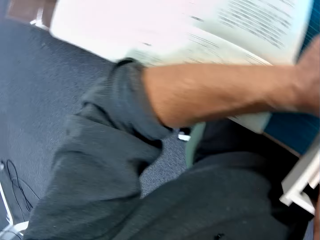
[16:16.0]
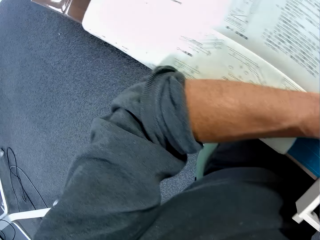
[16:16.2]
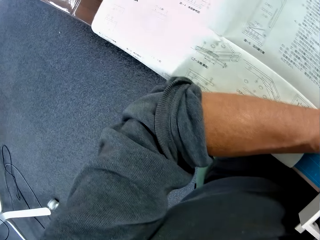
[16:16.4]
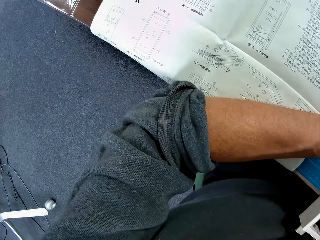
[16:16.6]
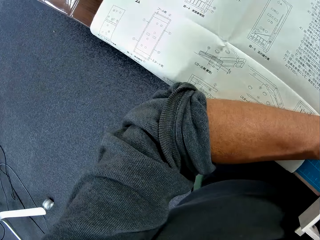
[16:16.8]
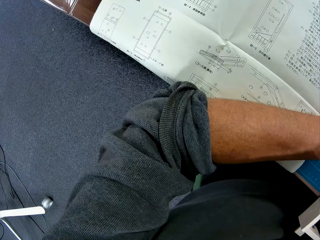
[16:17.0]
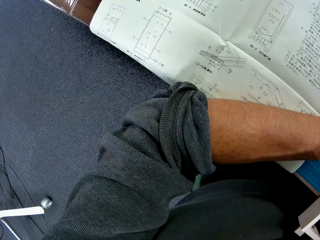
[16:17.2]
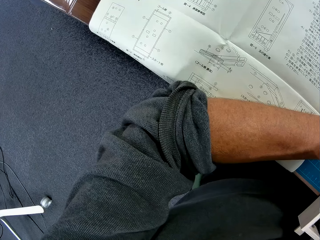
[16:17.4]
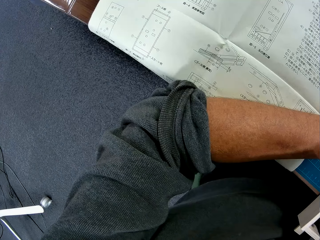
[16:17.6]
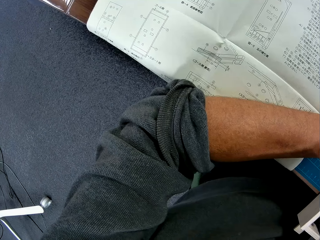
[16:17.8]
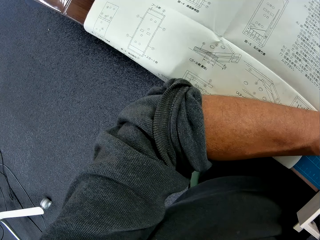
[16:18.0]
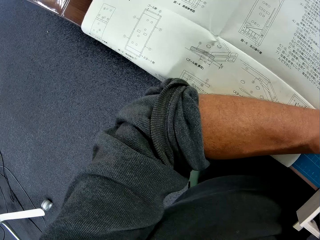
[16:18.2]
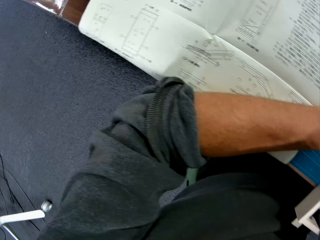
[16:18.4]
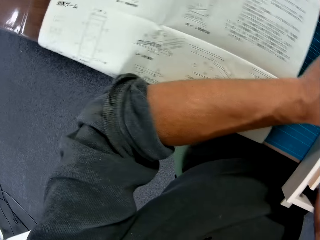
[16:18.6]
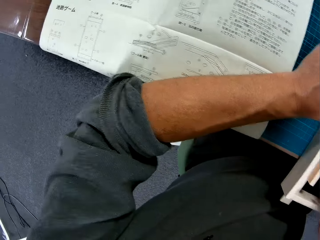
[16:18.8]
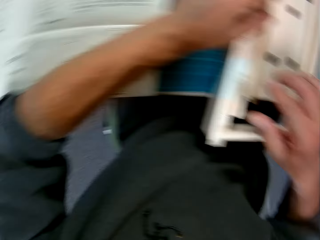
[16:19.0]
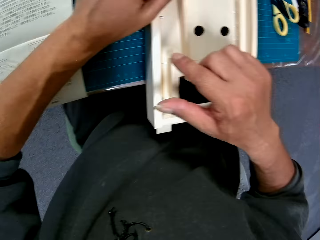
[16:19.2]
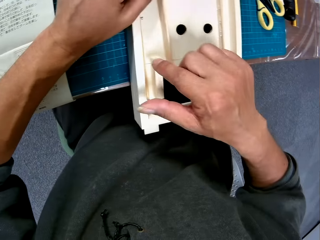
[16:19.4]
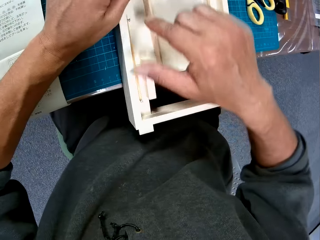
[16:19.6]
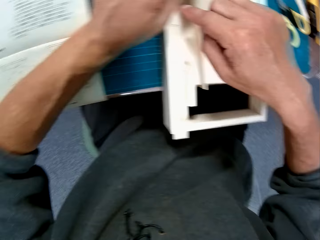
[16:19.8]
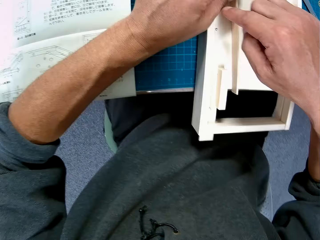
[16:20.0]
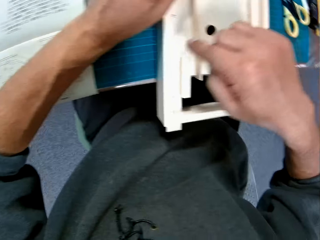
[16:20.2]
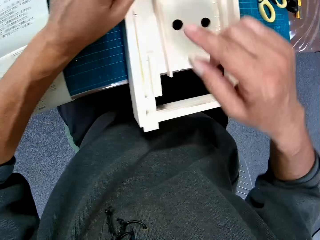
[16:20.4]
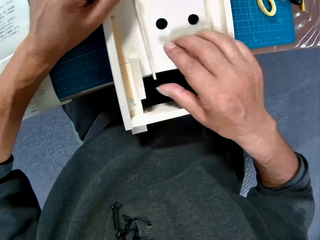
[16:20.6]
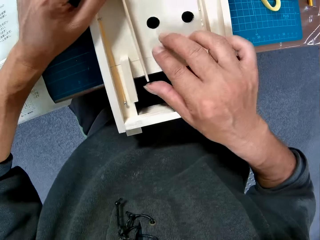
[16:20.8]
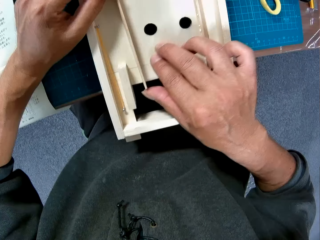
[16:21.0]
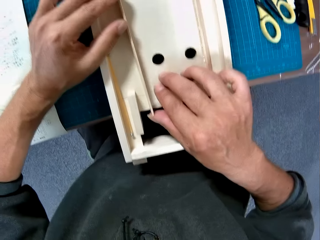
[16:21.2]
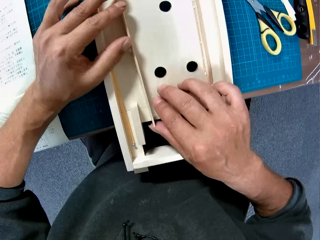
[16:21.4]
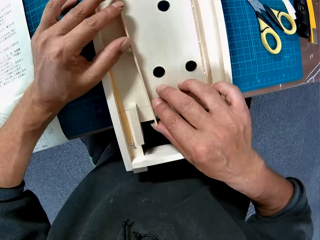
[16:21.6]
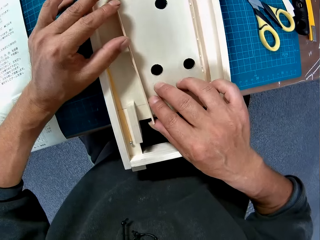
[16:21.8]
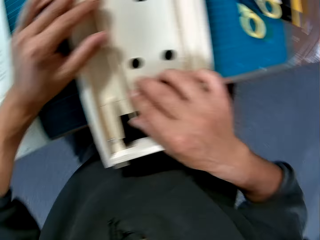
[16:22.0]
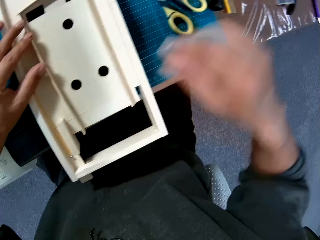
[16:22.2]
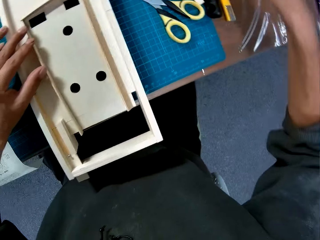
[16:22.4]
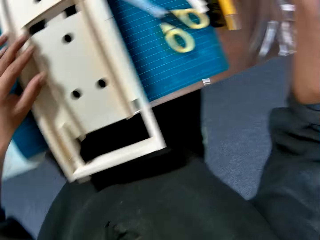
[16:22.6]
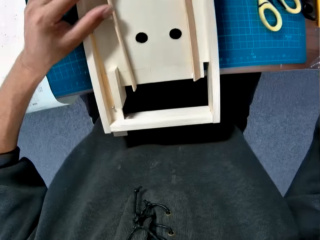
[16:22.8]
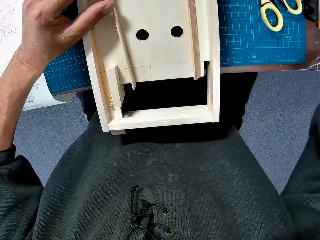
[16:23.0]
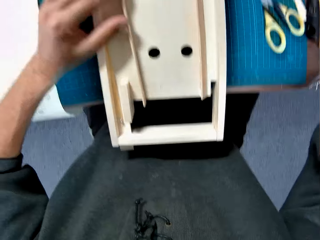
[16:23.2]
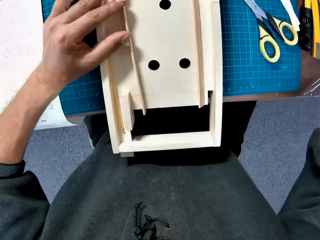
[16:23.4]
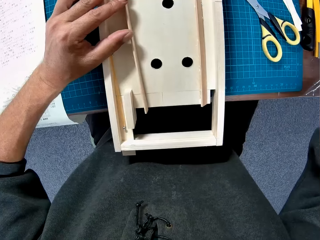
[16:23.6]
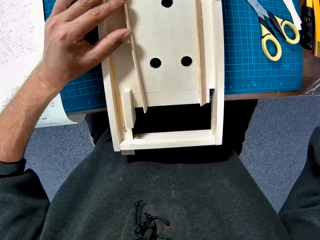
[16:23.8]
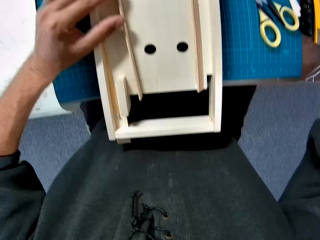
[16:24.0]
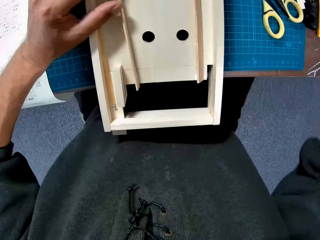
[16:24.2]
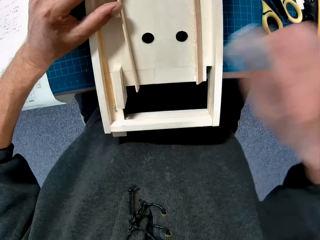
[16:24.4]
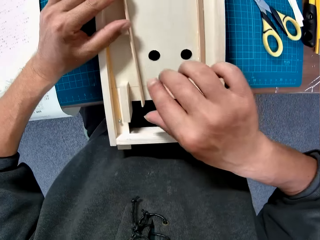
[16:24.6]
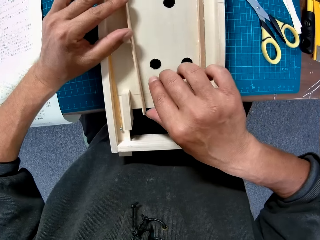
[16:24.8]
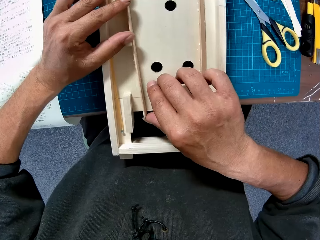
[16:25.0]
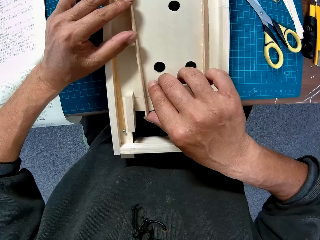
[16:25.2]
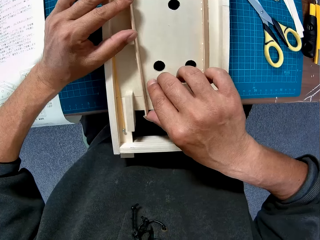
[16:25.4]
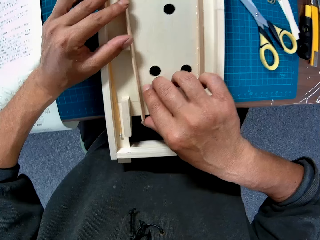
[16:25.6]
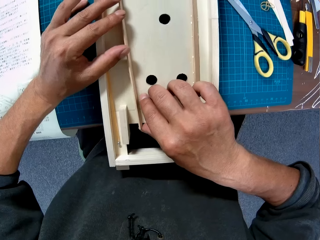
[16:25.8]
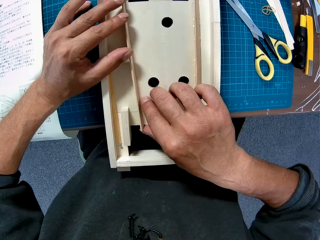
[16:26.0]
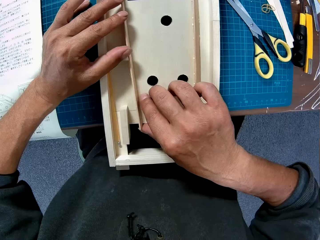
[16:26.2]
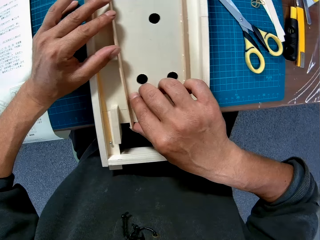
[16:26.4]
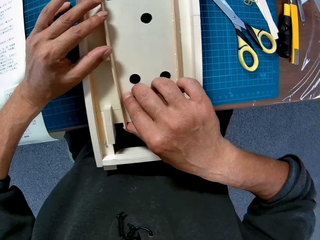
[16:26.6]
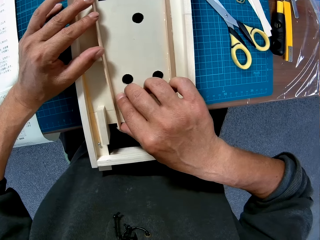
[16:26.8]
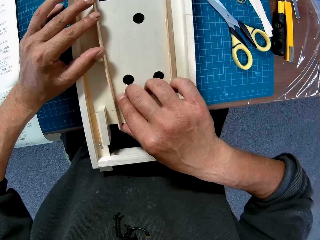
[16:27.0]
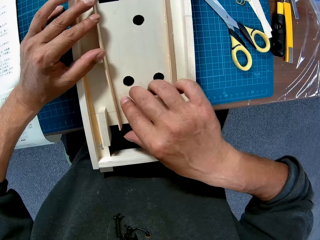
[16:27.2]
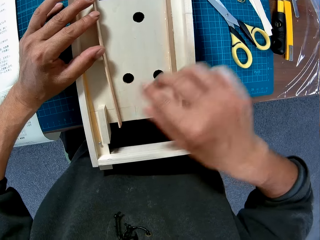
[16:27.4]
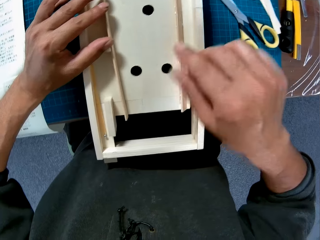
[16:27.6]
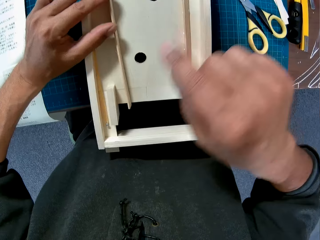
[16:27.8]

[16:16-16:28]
The camera wearer looks at the manual on the table. He points at the mechanical model with his right index finger. He looks at the mechanical model. He holds the counting board. He adjusts the second piece on the mechanical model. He stretches his right hand across the table. He adjusts the second piece on the mechanical model.

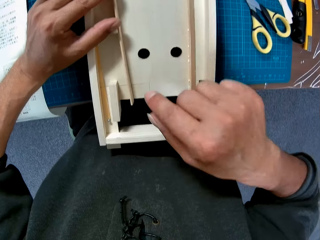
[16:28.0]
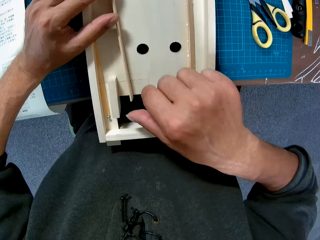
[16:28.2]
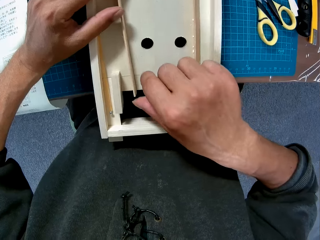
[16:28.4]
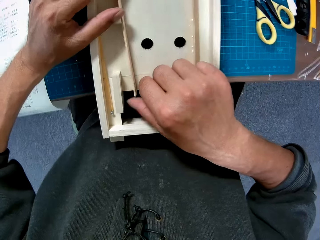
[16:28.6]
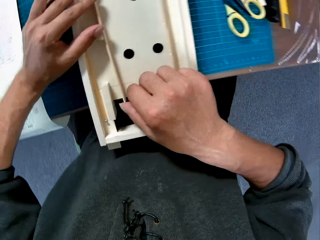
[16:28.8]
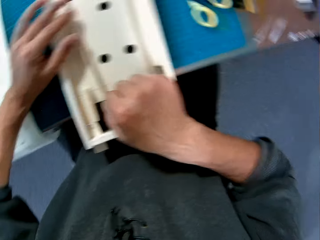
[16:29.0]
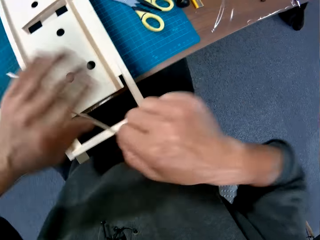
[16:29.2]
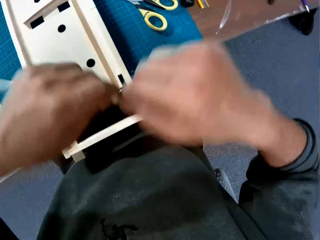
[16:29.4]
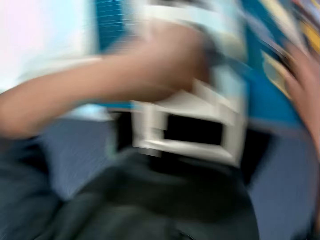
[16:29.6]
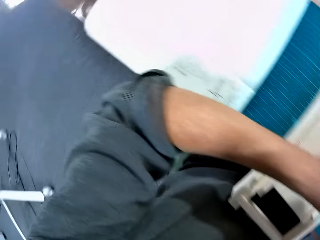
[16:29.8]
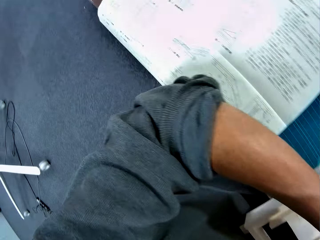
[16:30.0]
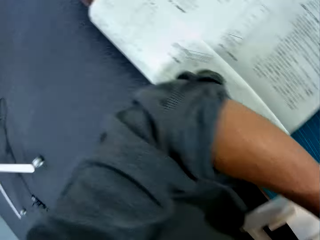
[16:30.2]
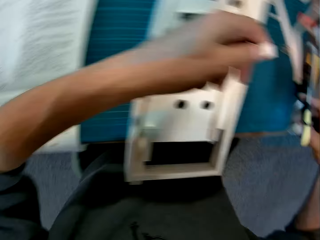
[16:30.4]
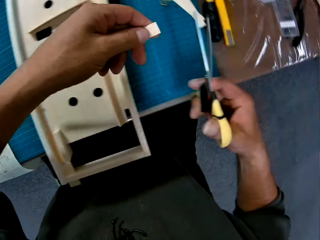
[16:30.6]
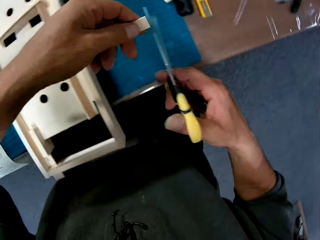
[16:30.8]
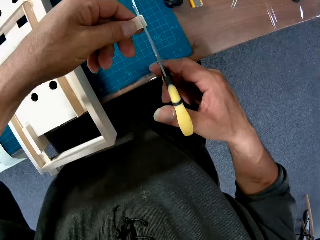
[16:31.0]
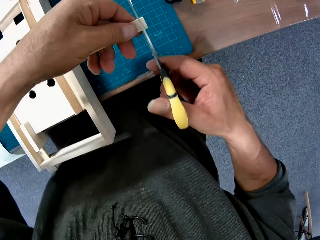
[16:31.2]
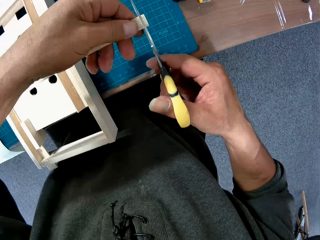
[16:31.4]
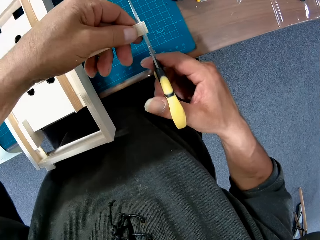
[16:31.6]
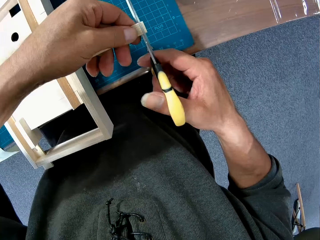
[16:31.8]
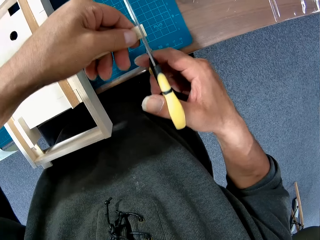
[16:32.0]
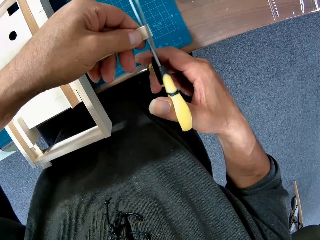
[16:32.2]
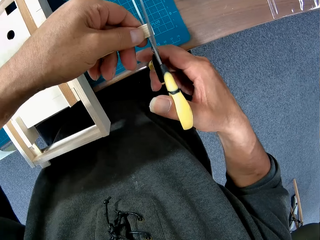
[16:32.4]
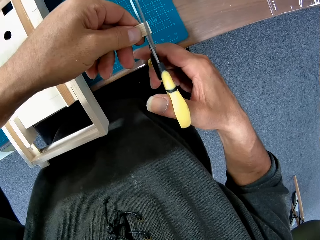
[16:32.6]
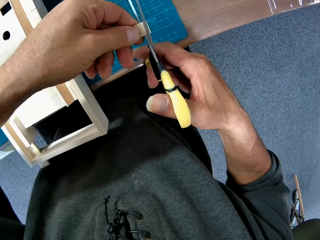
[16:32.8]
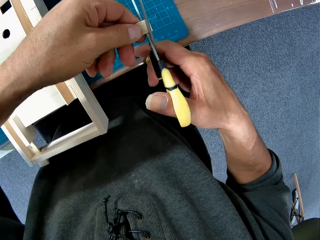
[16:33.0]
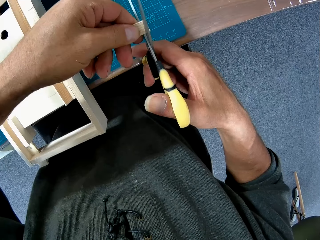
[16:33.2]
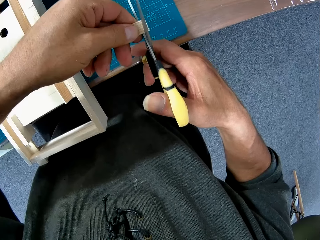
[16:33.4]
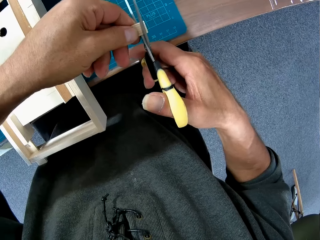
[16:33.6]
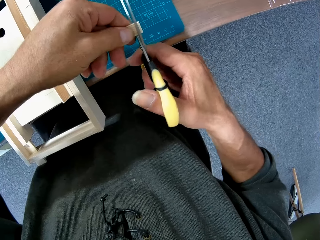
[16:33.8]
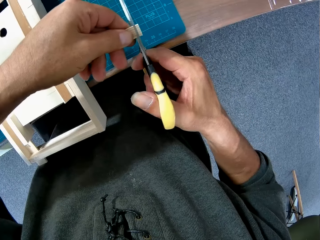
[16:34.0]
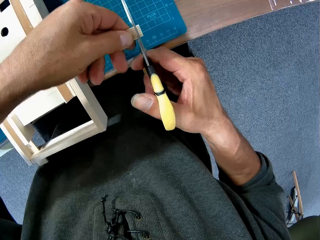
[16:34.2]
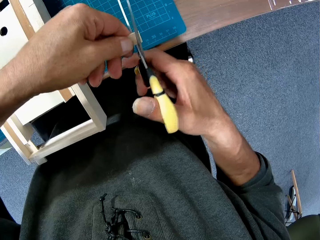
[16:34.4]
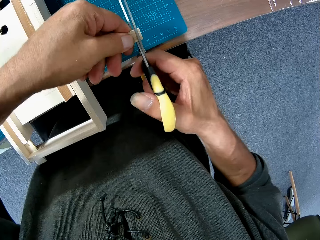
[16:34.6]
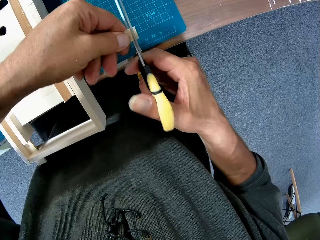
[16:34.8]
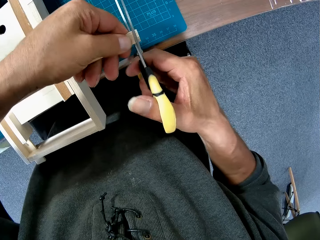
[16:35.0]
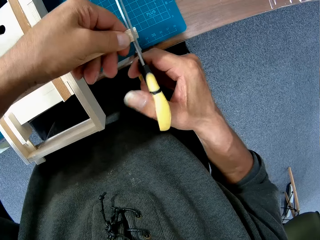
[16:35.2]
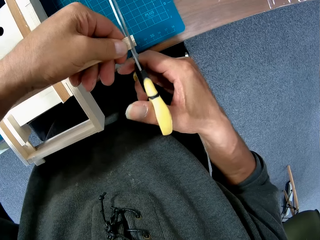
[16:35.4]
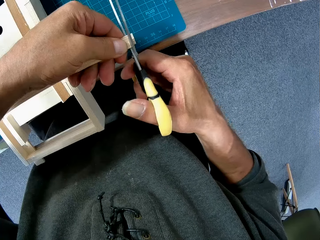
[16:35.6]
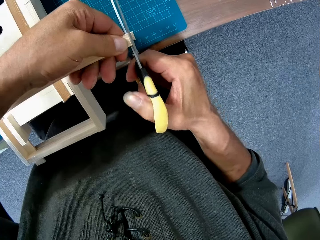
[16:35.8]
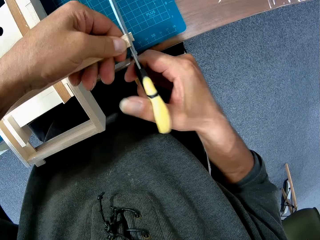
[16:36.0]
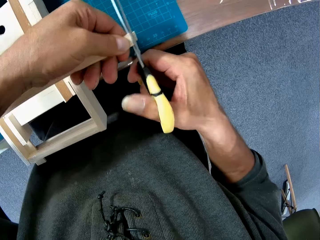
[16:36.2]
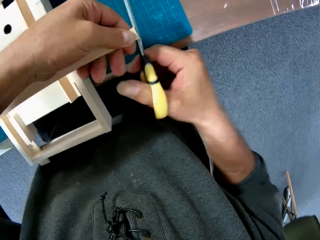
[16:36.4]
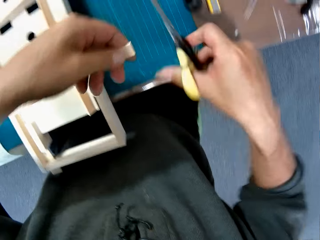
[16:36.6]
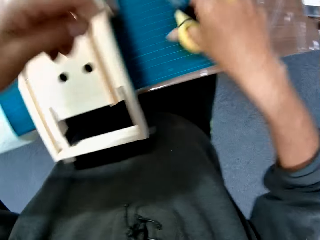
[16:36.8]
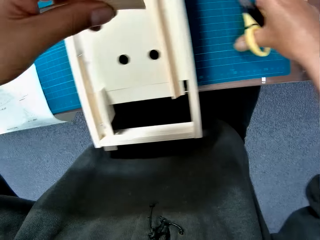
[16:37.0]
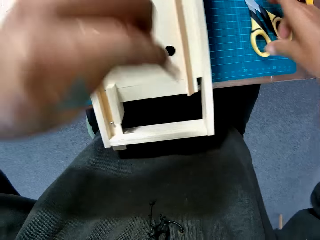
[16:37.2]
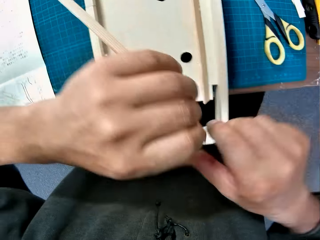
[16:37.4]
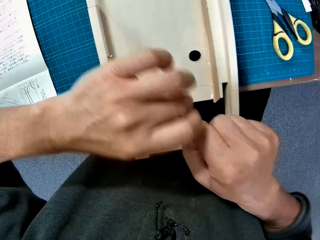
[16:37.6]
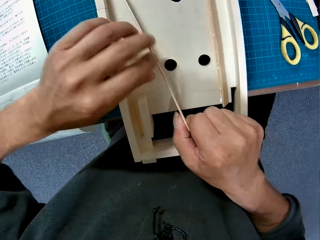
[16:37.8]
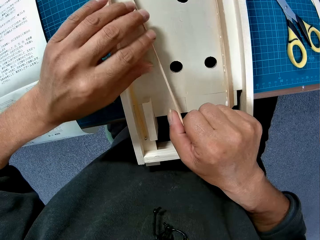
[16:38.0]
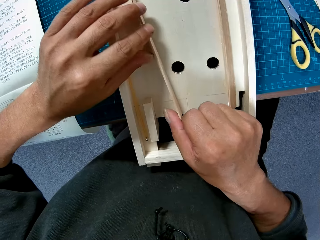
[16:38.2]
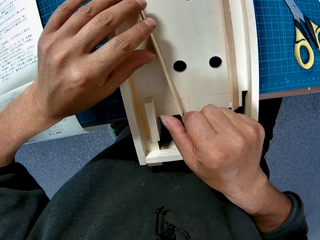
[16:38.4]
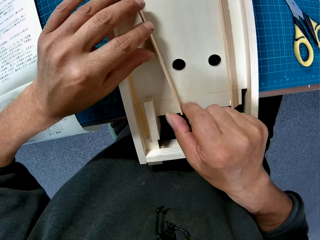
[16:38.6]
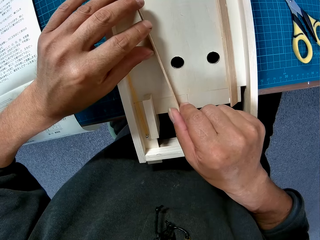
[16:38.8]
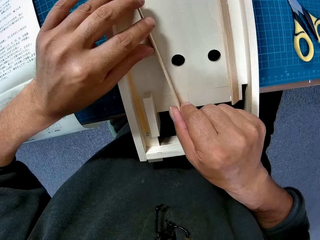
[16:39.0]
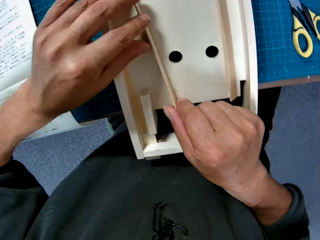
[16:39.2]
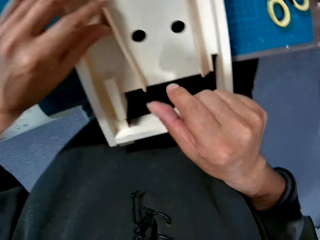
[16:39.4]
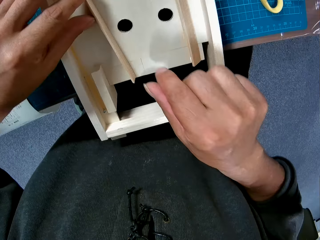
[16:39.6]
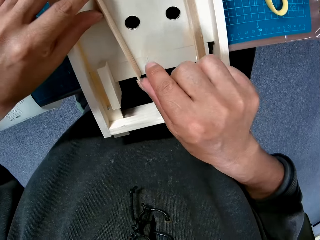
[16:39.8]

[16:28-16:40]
The camera wearer removes the second piece from the mechanical model. They pick up the scissors from the table. They look at the manual on the table. They cut the second piece with the scissors. They drop the scissors on the table. They place the second piece on the mechanical model.
